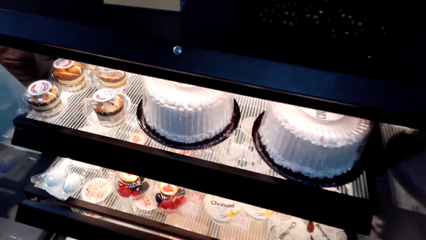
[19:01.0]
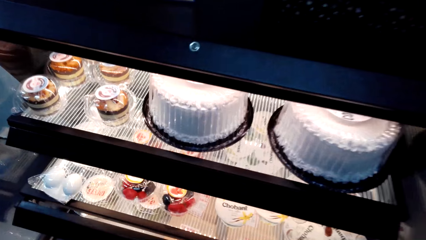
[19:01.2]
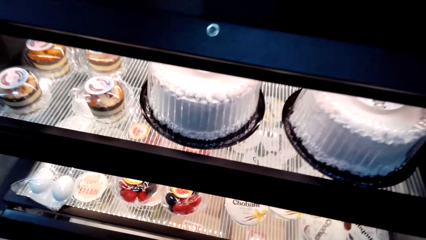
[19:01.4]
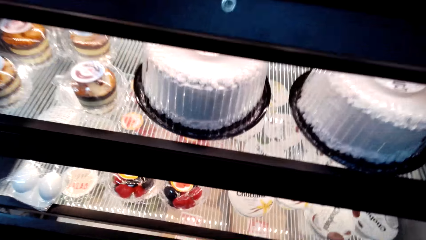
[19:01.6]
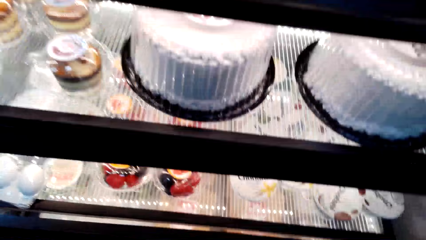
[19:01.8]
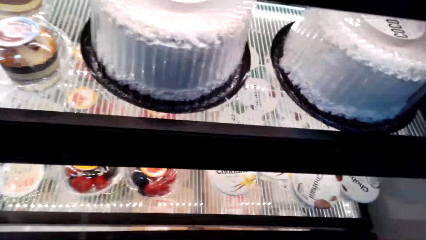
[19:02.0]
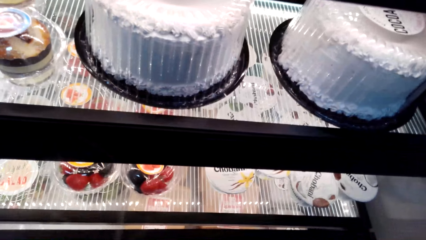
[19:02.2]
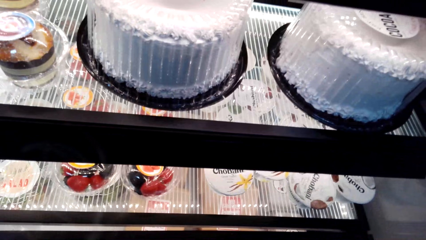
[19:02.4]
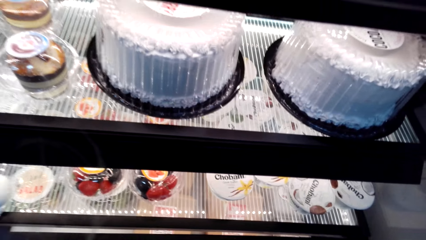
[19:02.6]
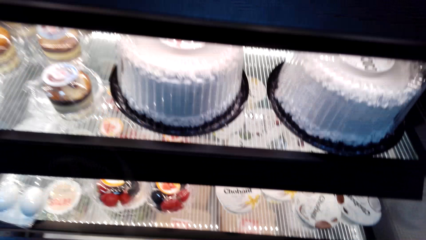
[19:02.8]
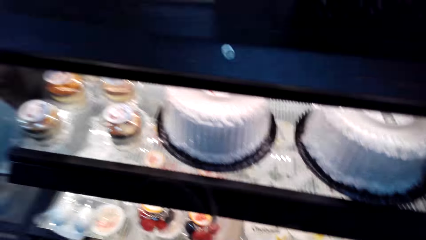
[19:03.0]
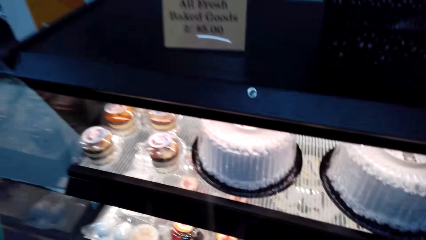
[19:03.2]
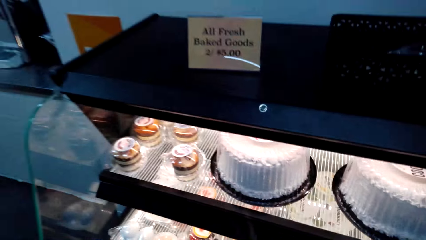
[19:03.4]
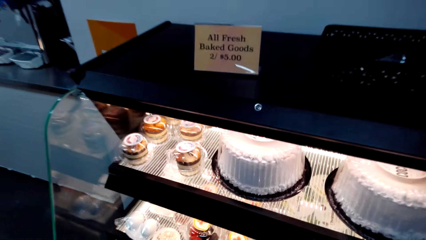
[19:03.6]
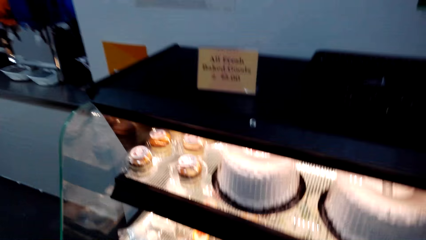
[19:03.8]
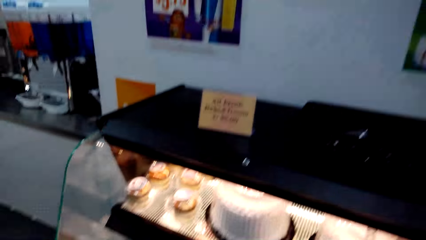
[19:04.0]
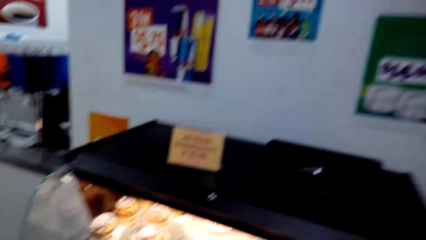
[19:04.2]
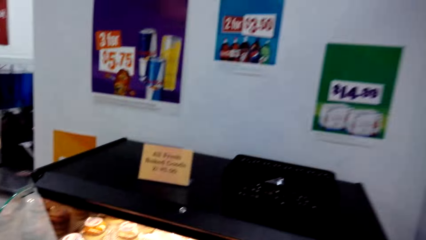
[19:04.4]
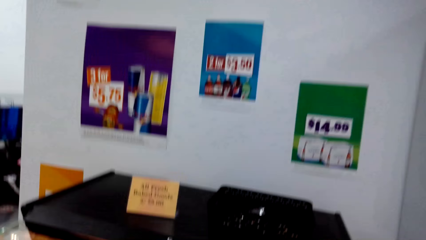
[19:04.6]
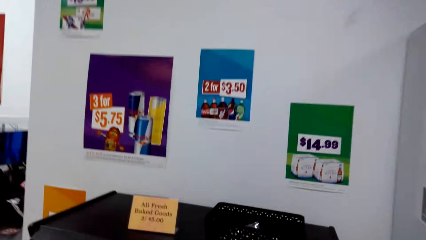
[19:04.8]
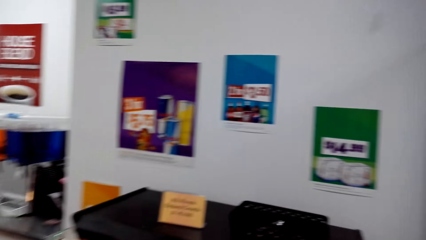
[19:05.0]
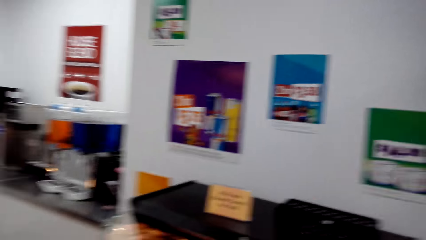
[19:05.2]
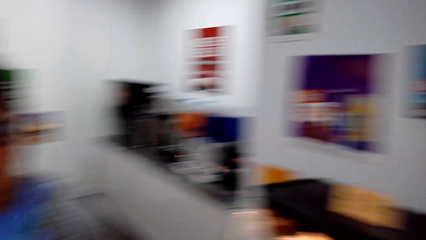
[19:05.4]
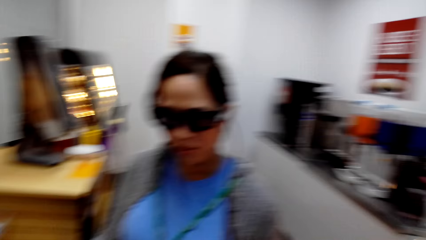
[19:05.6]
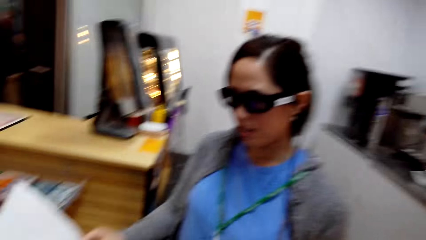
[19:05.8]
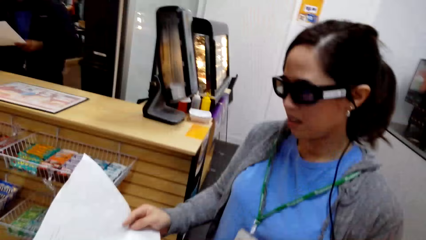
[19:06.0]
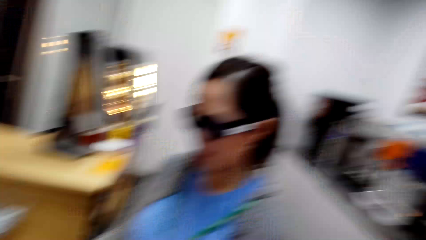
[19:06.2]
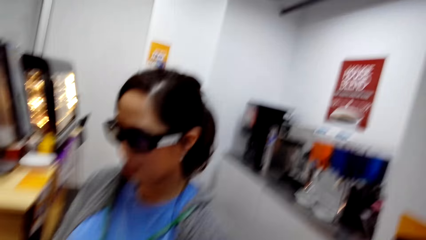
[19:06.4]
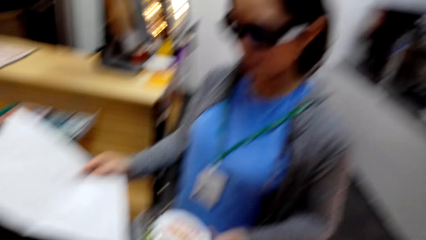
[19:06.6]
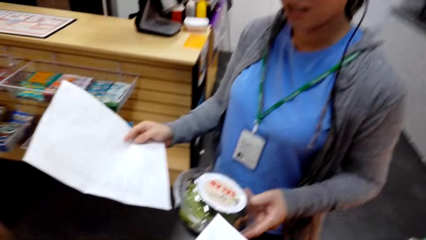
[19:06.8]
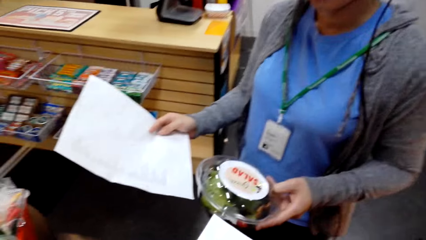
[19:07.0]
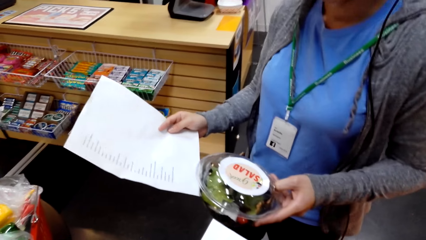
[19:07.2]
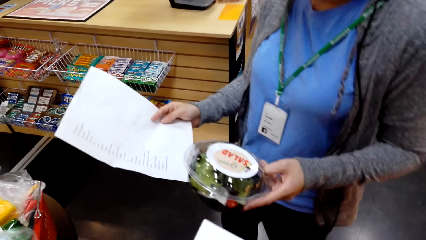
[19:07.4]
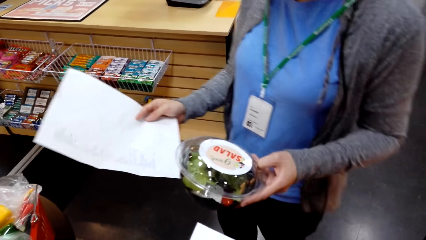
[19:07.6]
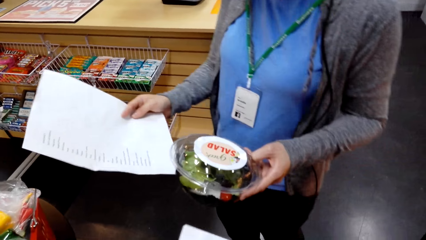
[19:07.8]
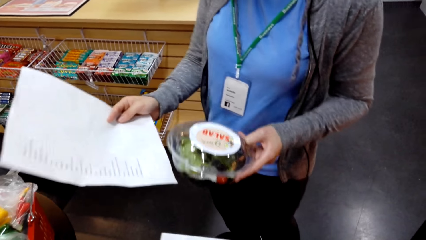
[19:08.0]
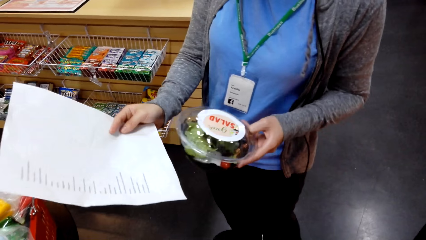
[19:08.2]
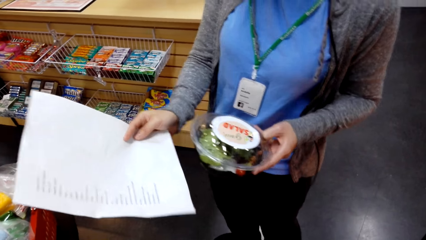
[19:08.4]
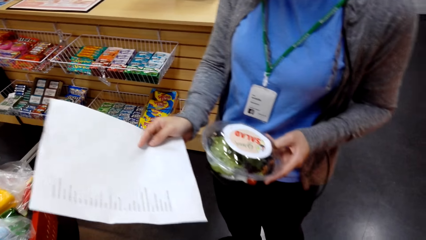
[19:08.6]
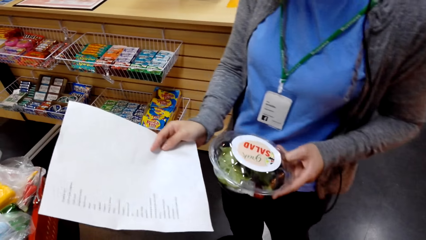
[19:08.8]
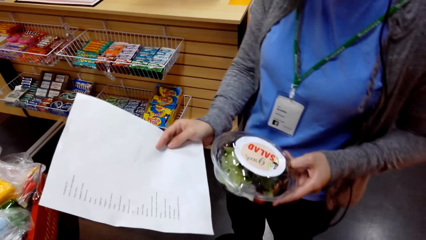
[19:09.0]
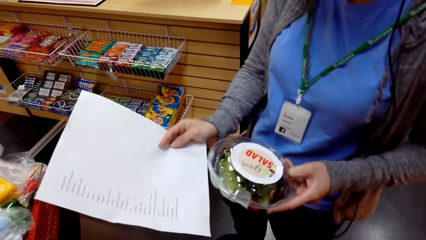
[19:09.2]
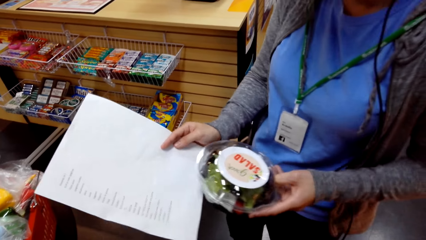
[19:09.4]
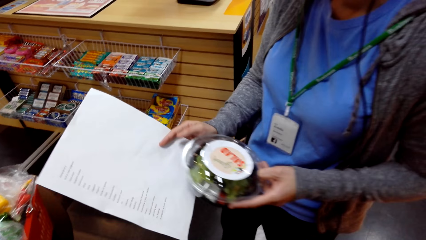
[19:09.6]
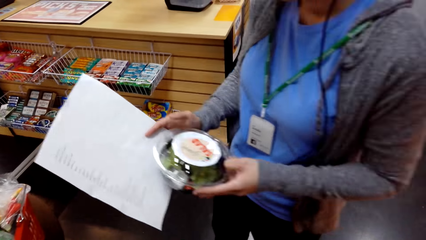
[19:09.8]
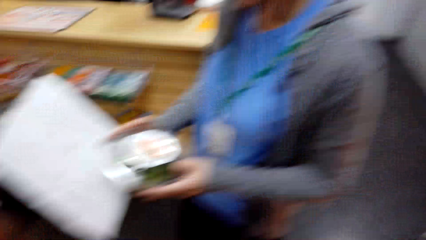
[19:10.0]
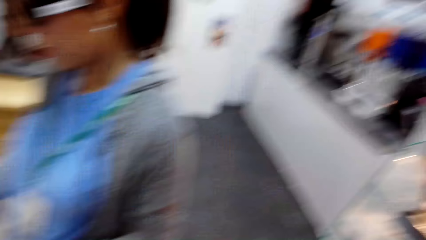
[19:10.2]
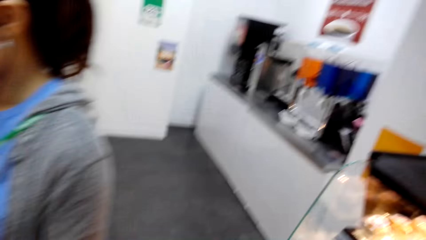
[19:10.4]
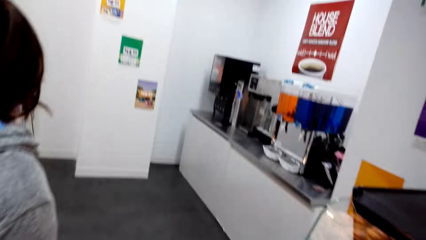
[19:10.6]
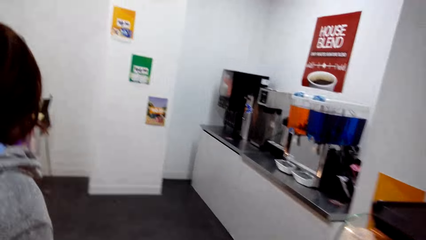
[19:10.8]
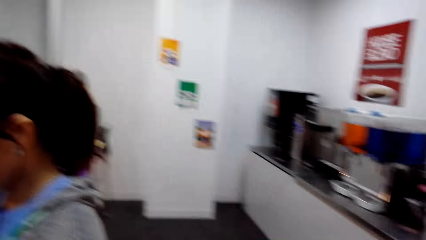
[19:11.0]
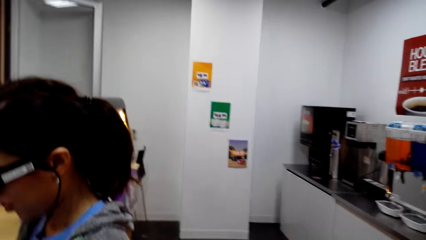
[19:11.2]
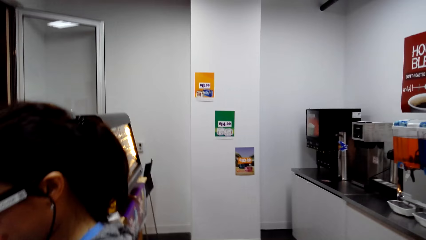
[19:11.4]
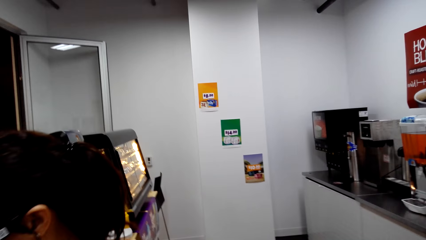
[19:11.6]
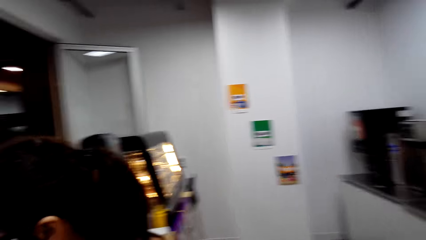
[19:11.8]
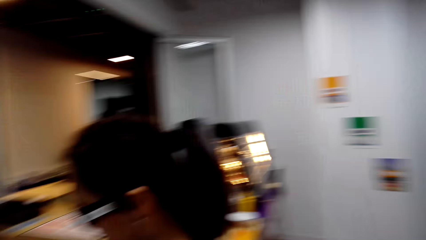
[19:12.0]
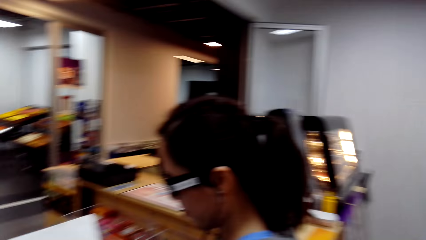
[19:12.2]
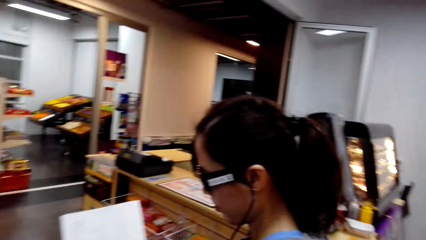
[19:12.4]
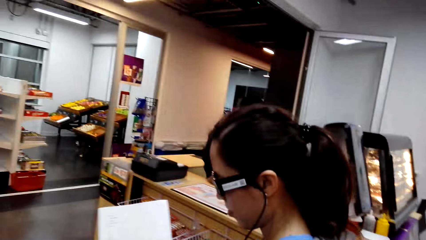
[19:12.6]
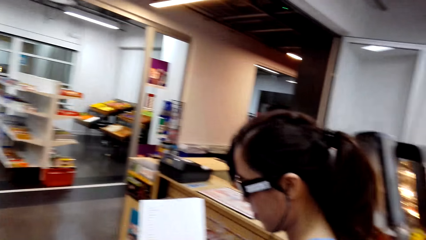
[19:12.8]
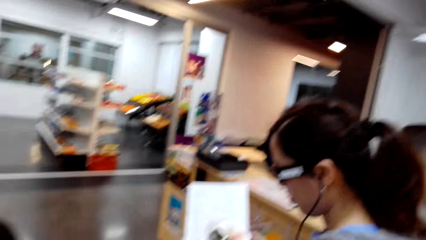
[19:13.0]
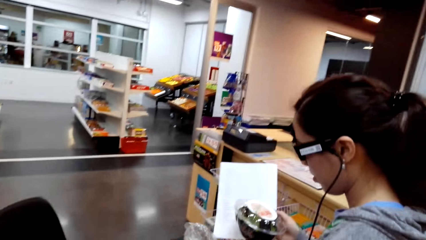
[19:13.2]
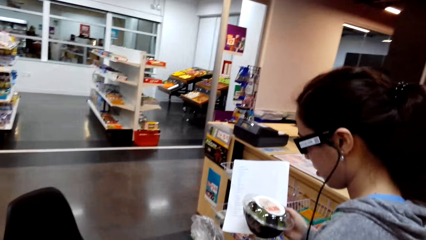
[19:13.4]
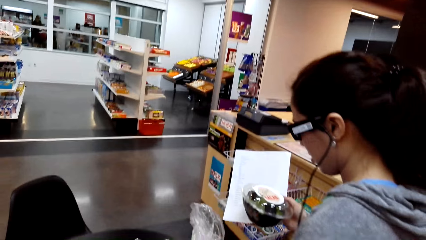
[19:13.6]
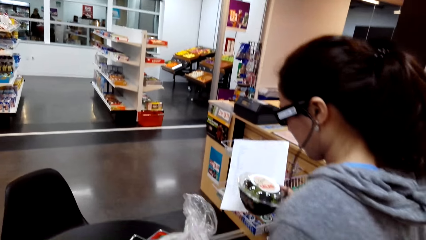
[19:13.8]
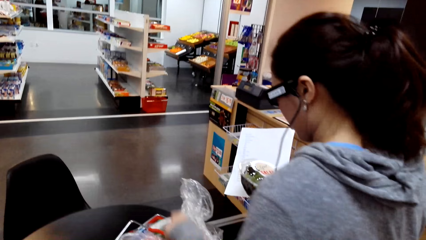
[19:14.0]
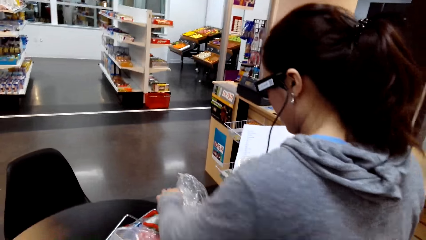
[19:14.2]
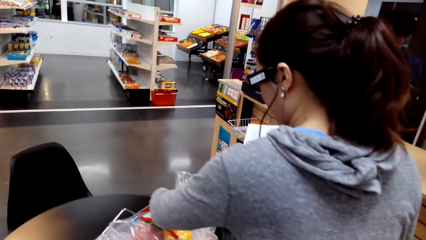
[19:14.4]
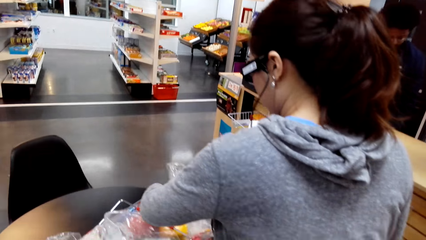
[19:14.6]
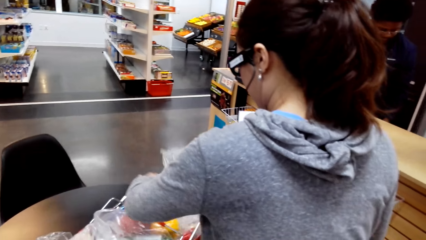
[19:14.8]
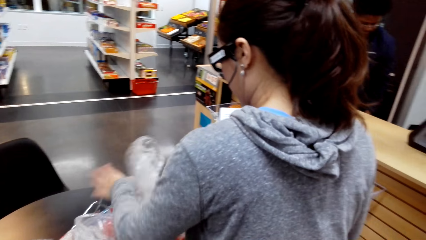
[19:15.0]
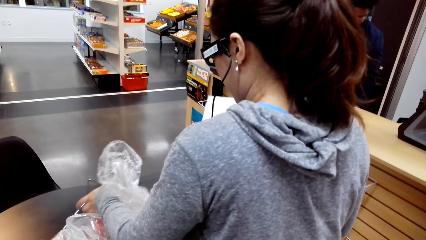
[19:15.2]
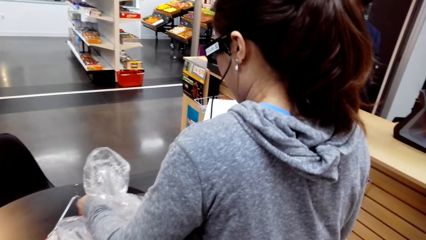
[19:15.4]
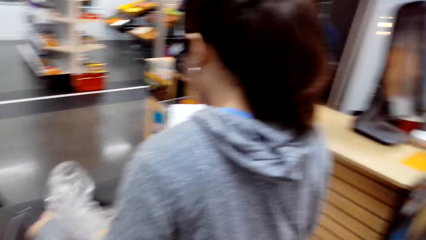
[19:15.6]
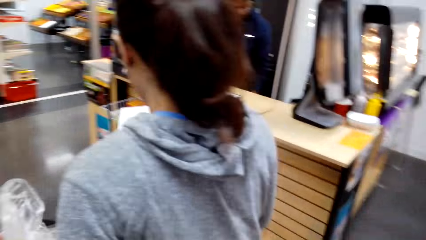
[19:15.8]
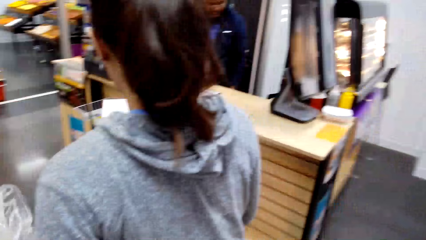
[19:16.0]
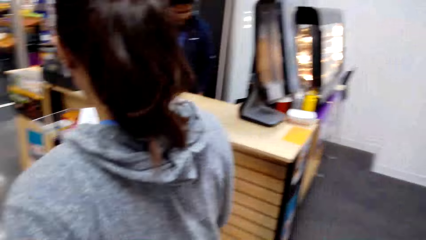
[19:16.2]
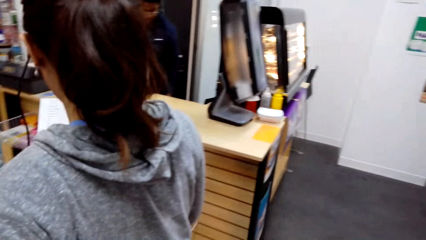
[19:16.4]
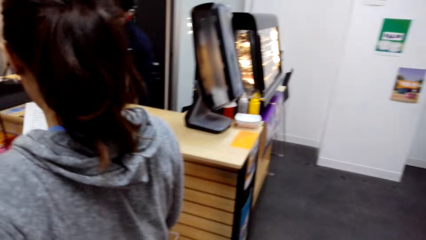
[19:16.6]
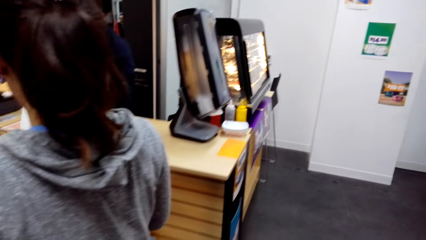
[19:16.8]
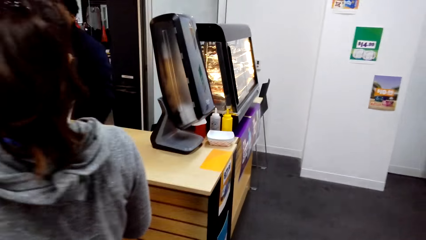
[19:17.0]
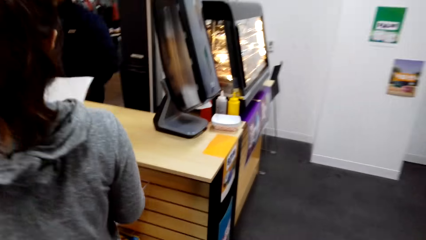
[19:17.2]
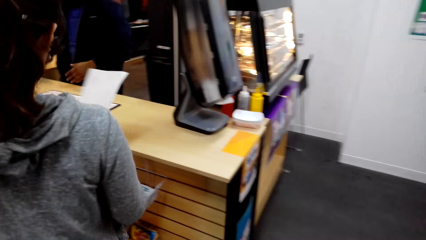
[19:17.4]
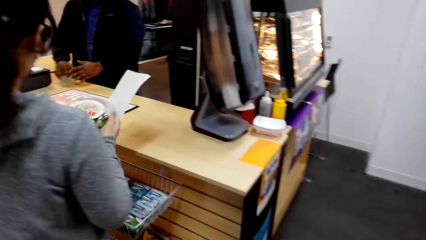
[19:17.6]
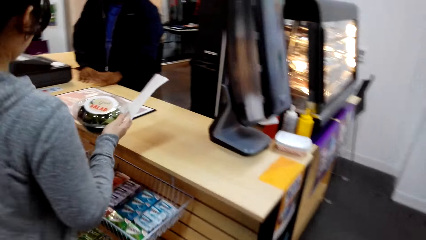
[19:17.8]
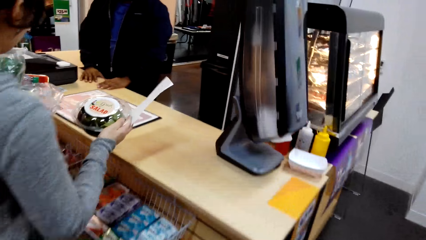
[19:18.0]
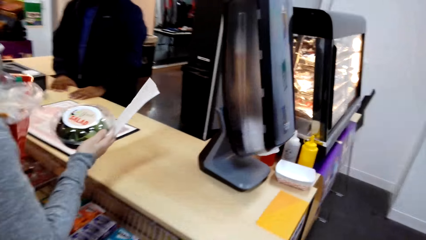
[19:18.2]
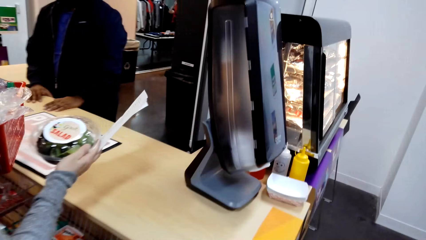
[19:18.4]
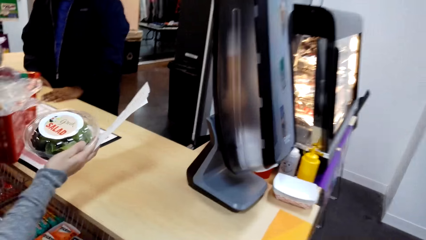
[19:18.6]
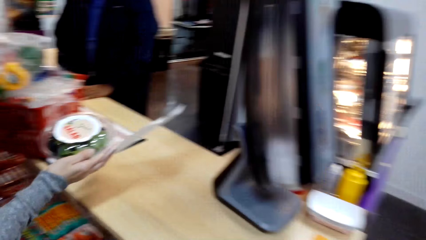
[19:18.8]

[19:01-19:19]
The woman interacts with the camera wearer. She interacts with the camera wearer again. She places items on the table. She carries items on the shopping basket.
